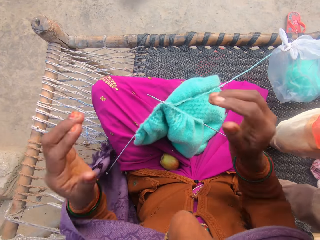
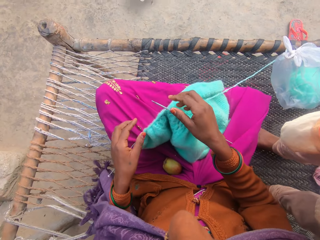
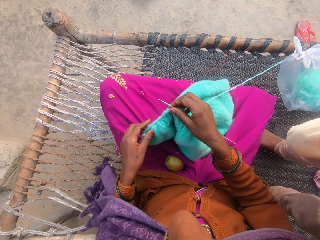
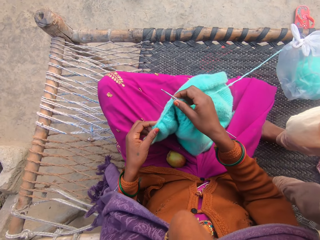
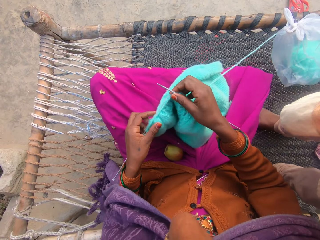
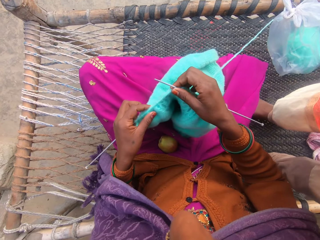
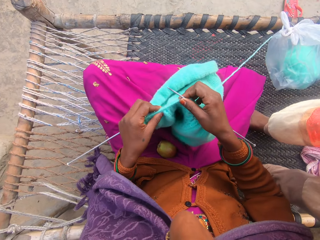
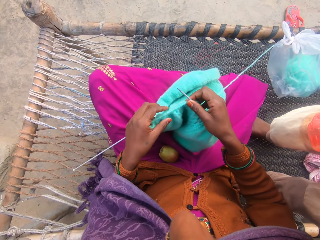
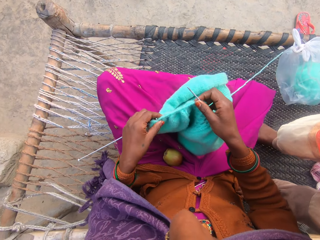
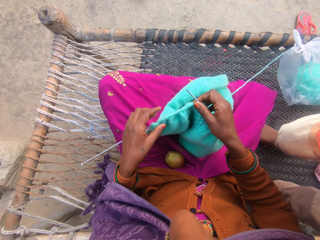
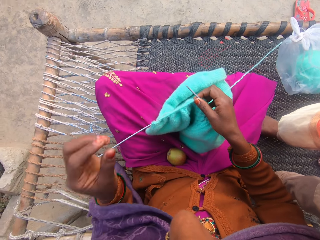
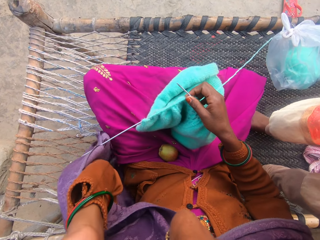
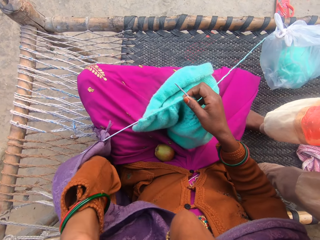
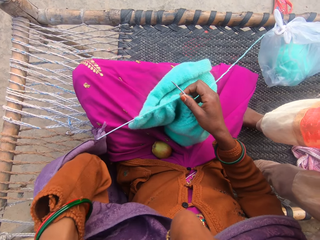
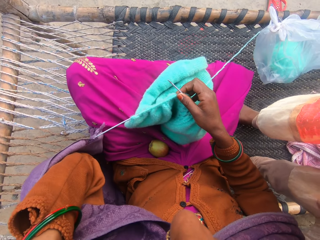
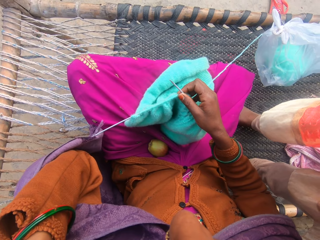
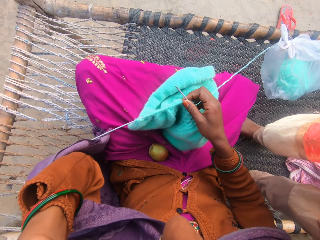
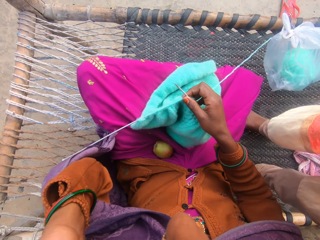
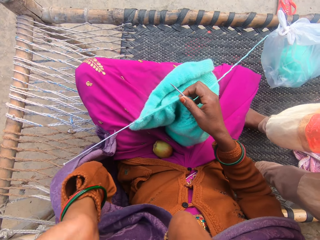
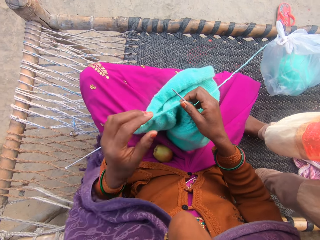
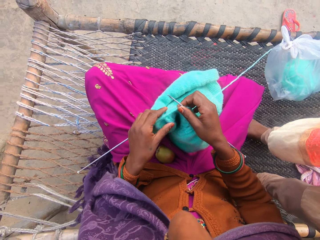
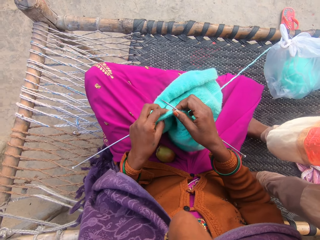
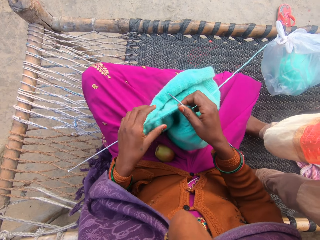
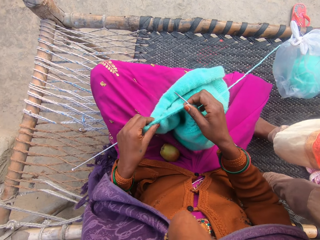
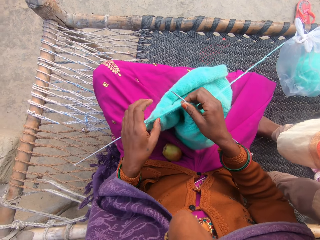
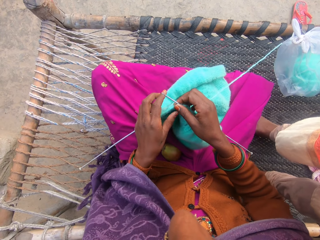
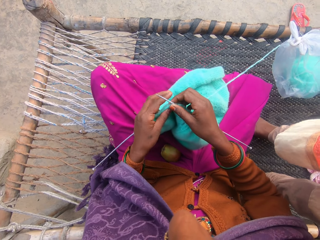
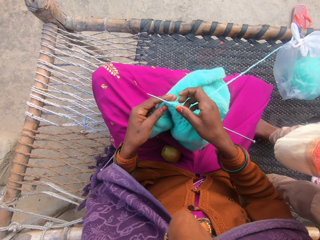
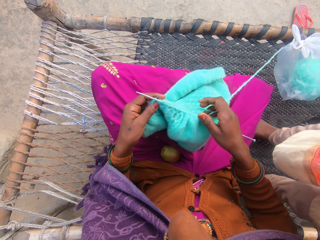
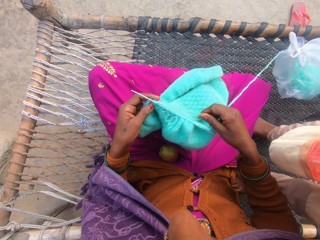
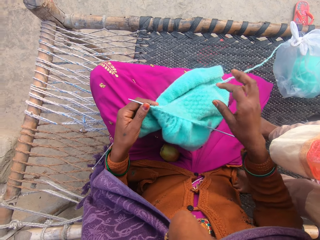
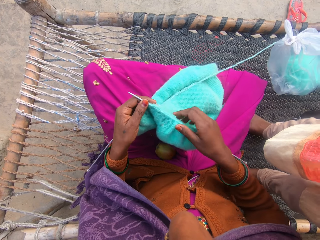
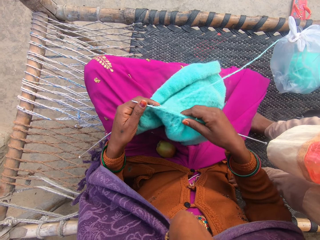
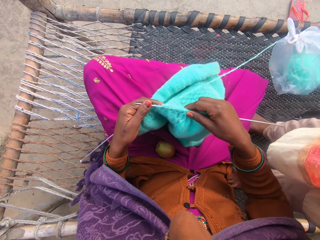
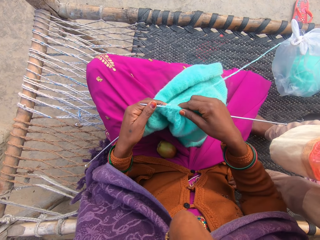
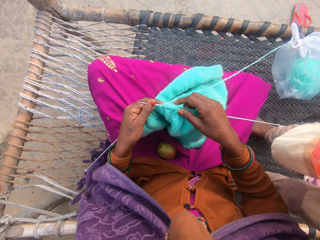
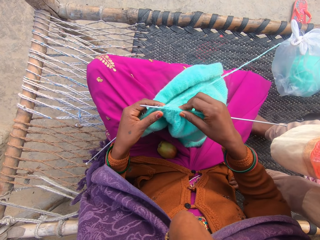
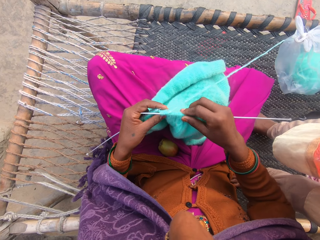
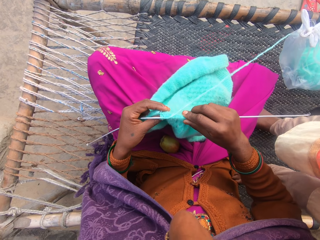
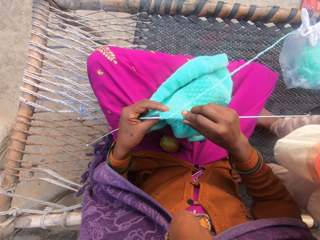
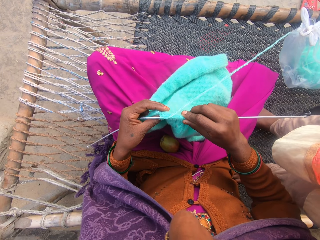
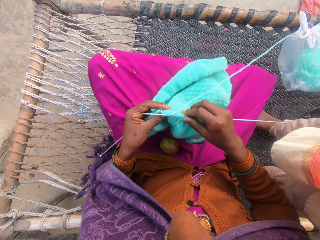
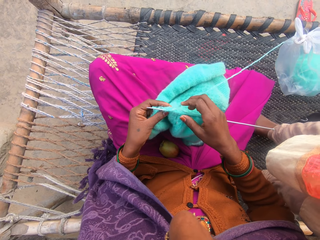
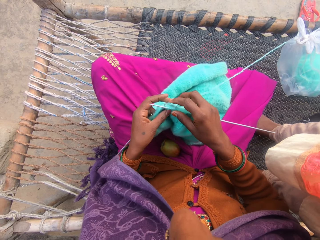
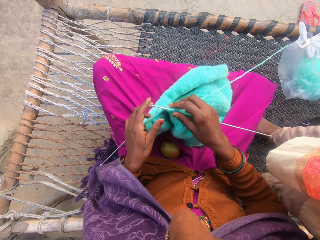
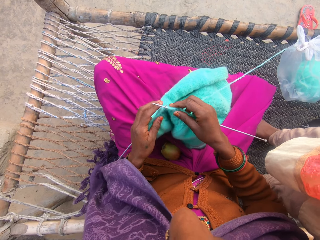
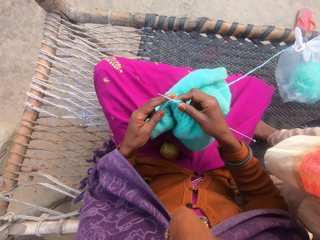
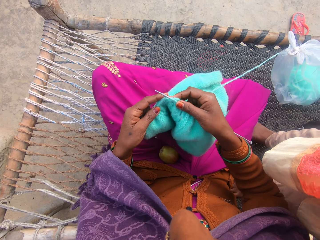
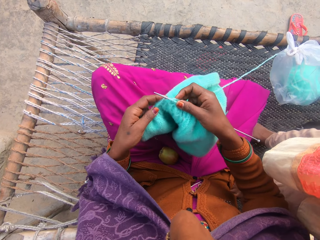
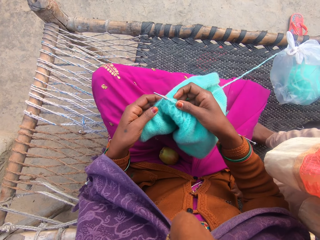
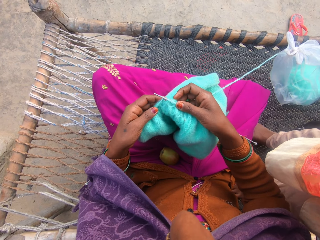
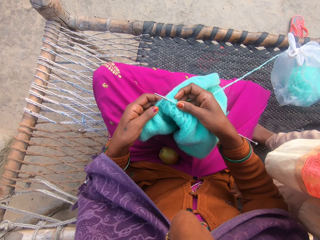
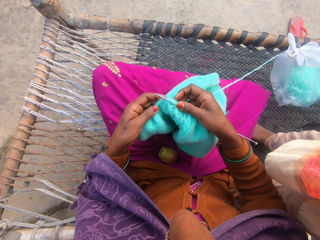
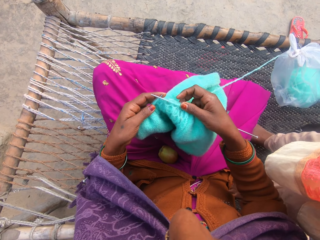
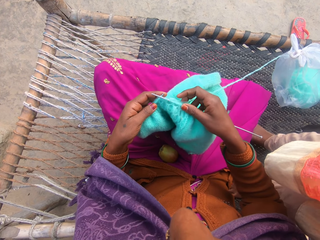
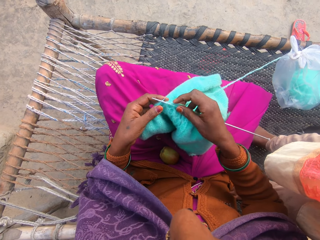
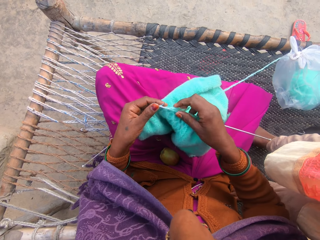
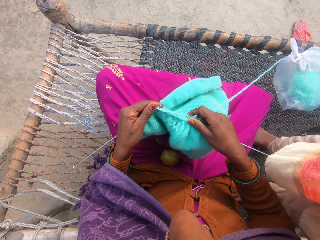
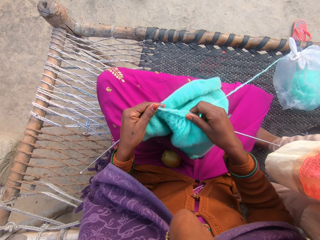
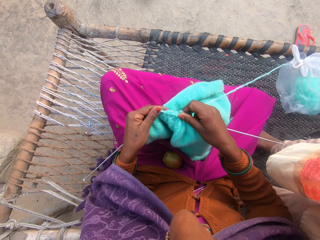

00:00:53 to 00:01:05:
The camera wearer holds the knitting needle. She adjusts the knit fabric on the knitting needle in her hand. She scratches her face. She touches her head. She pushes the string on the knitting needle. She adjusts the knit fabric on the knitting needle in her hand.

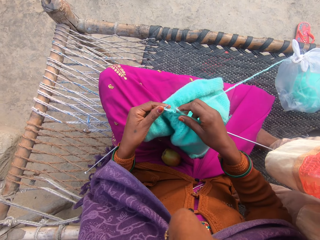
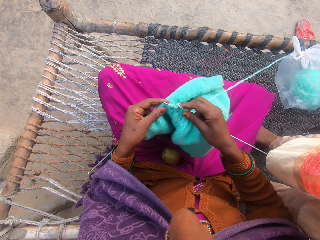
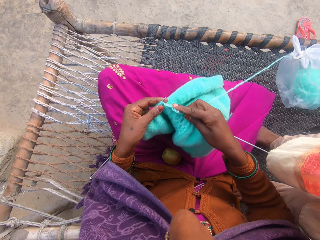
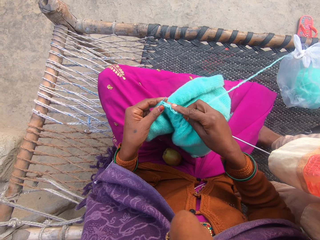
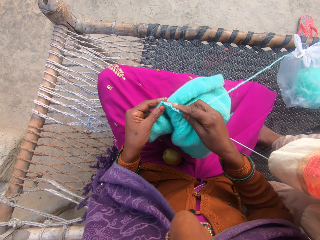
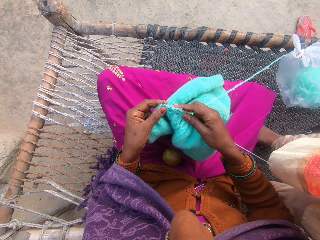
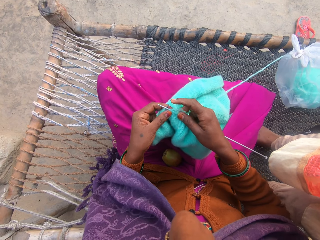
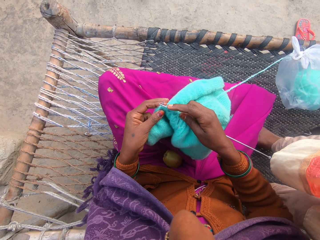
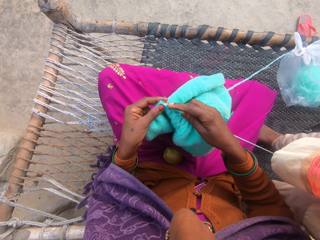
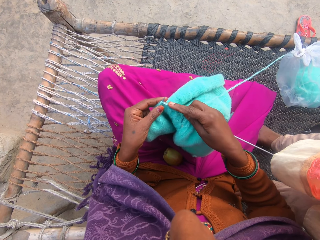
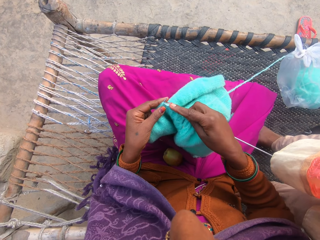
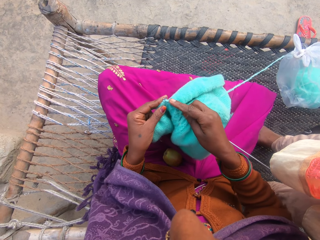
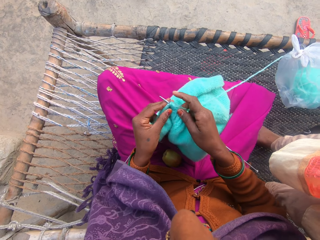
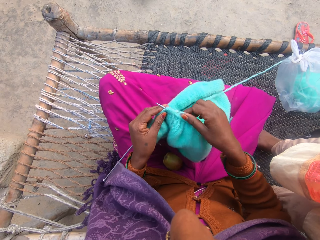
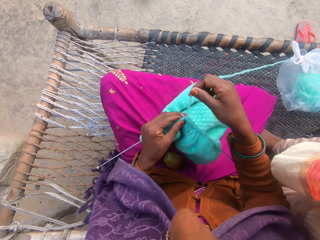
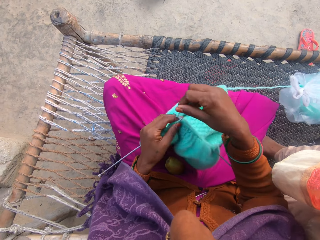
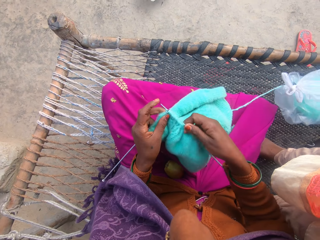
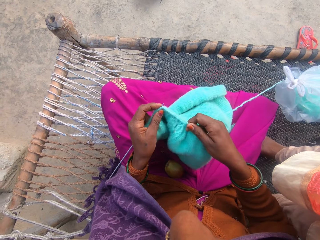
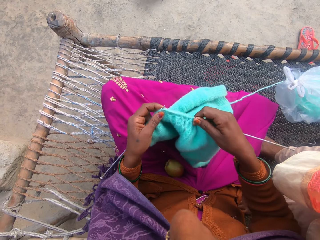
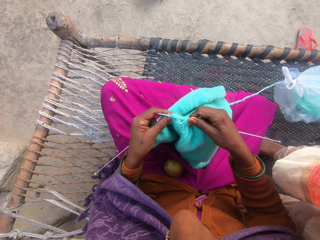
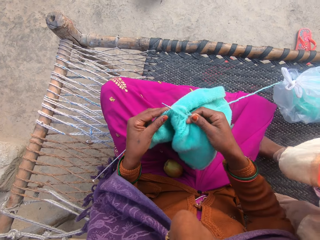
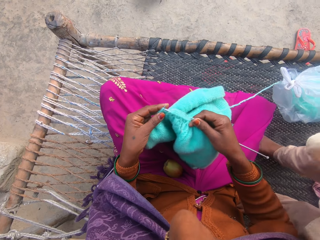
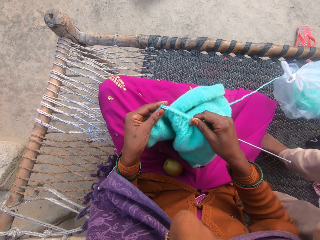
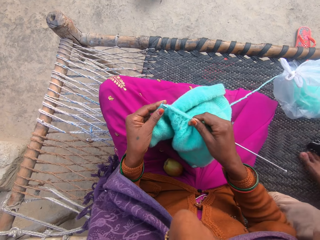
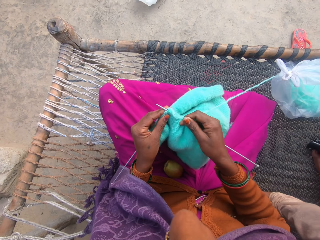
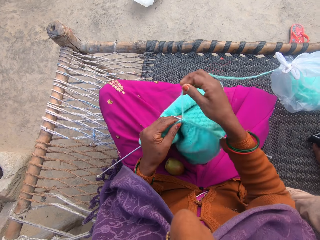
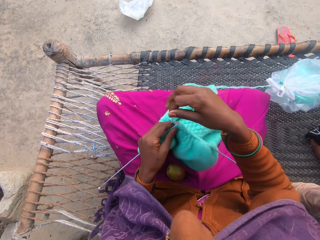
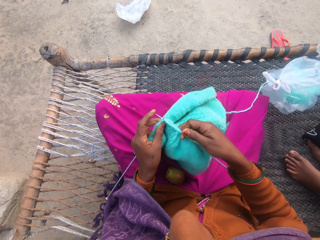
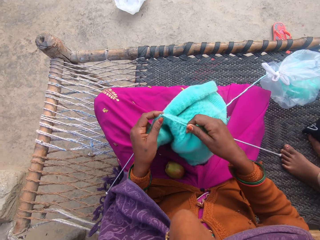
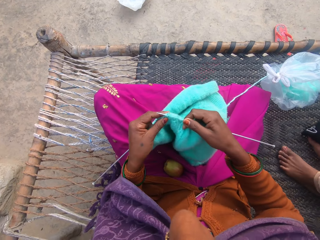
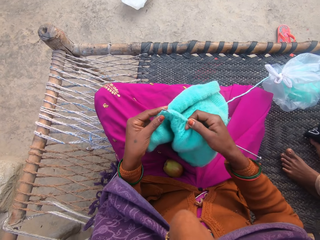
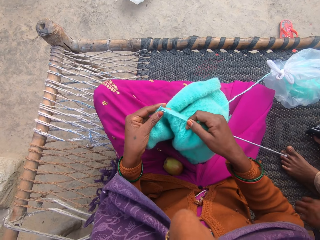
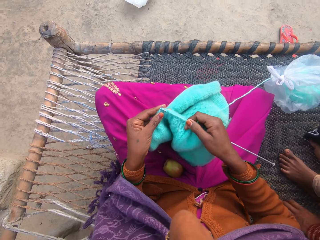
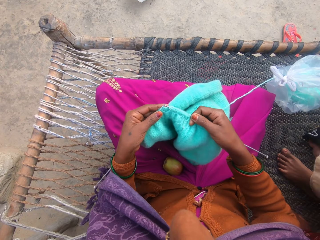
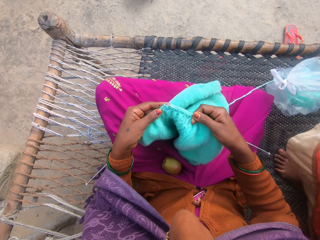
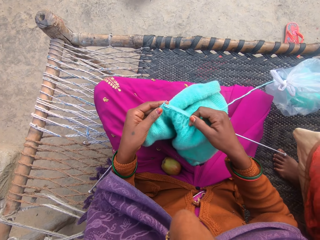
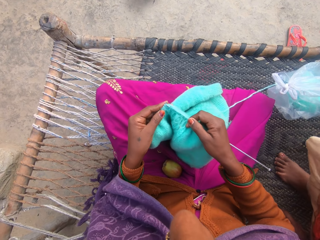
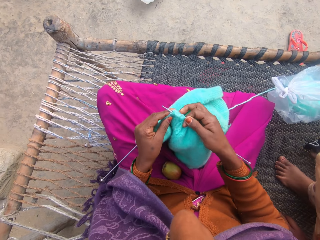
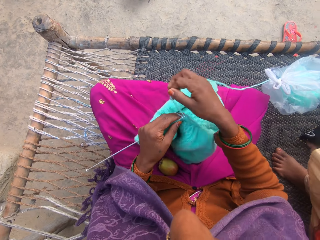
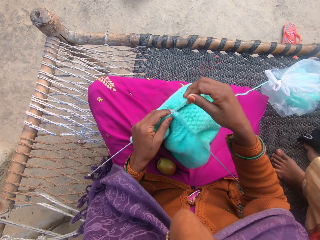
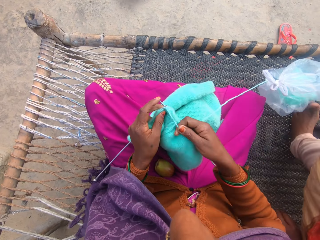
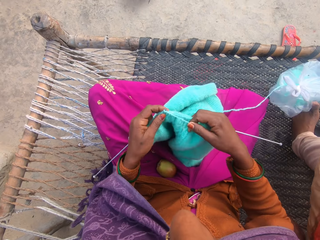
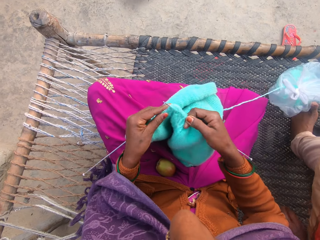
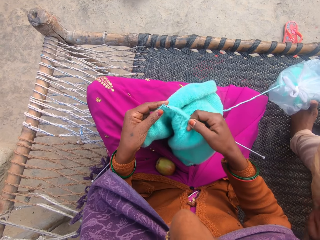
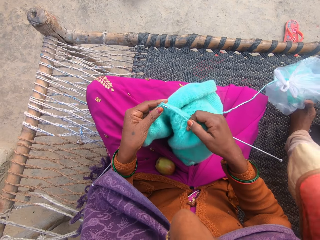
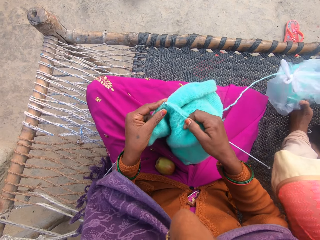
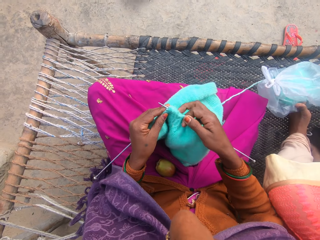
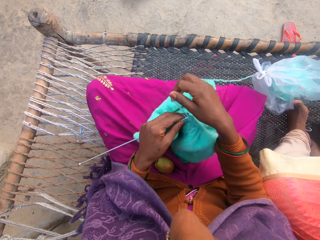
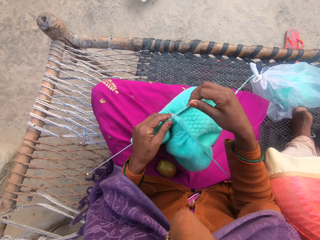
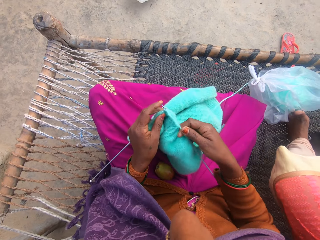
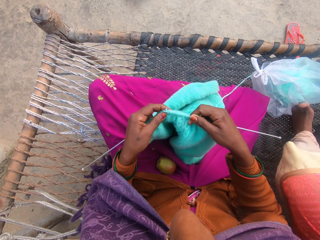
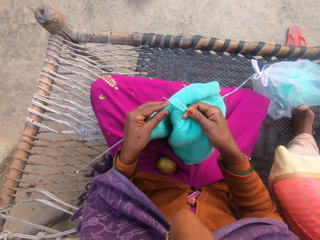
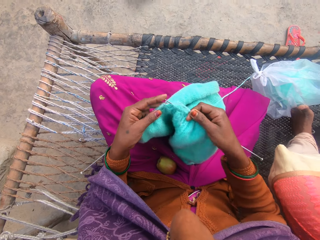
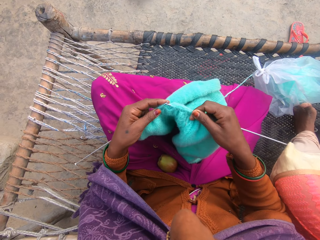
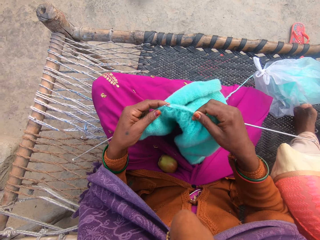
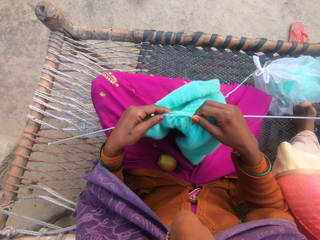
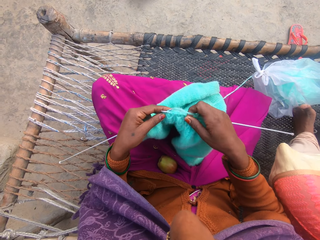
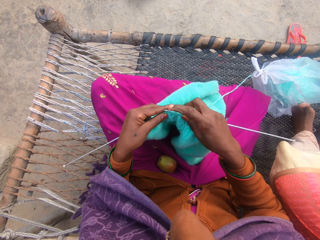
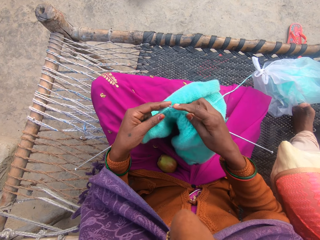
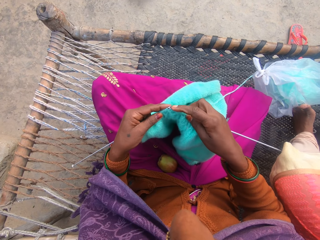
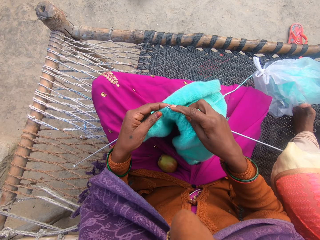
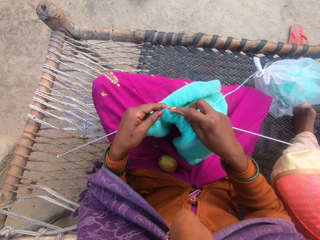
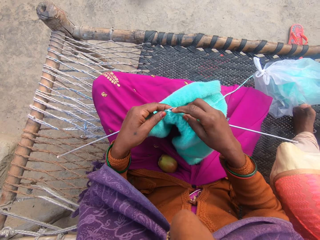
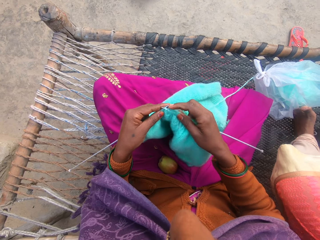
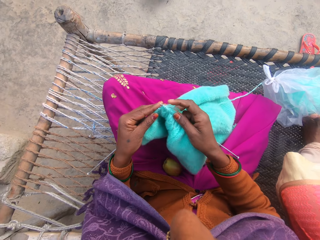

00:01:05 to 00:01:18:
The camera wearer knits with thread from a yarn on the charpoy.
